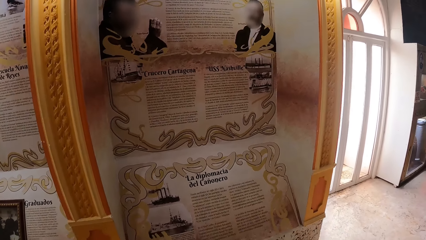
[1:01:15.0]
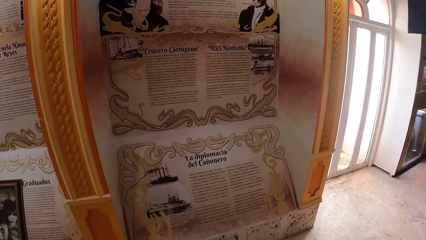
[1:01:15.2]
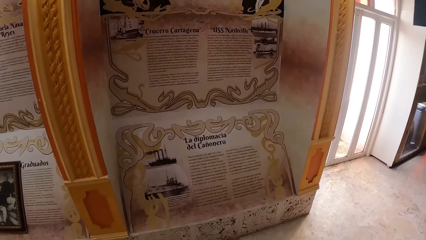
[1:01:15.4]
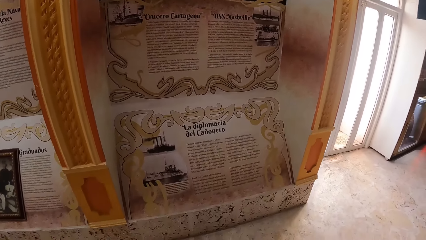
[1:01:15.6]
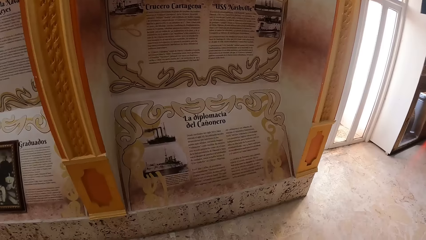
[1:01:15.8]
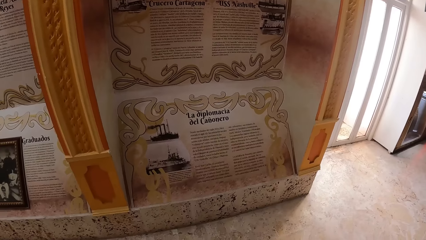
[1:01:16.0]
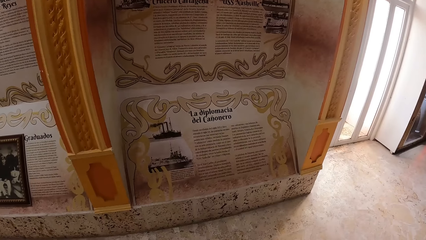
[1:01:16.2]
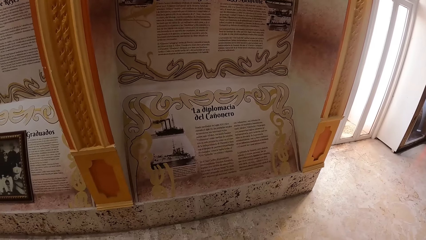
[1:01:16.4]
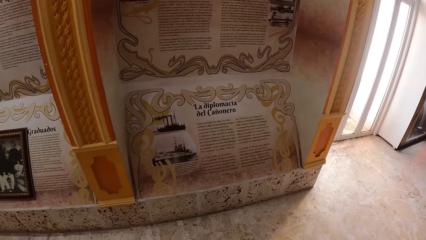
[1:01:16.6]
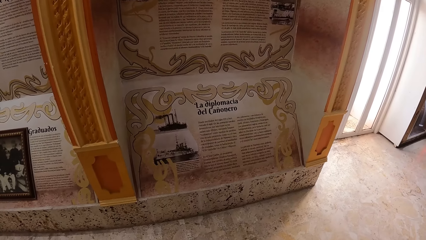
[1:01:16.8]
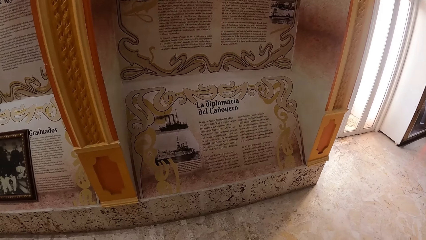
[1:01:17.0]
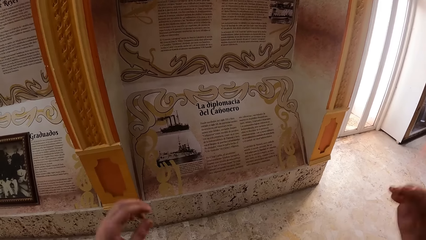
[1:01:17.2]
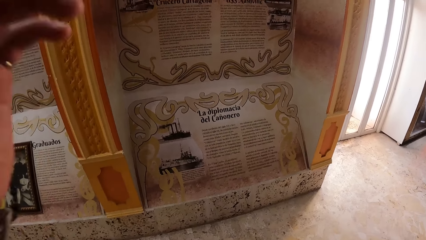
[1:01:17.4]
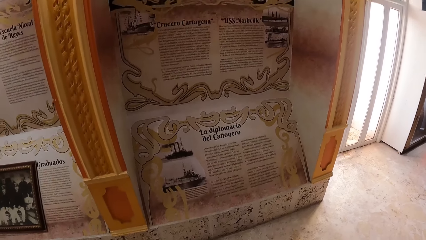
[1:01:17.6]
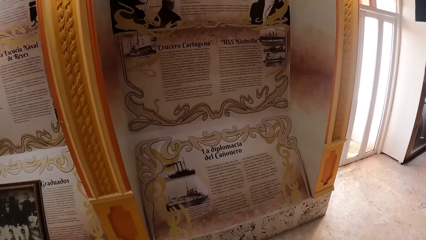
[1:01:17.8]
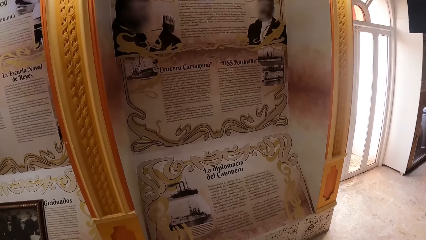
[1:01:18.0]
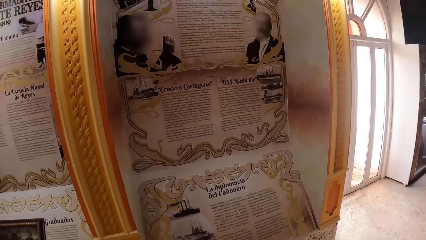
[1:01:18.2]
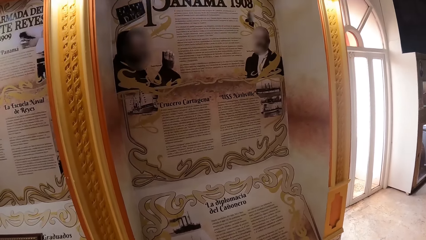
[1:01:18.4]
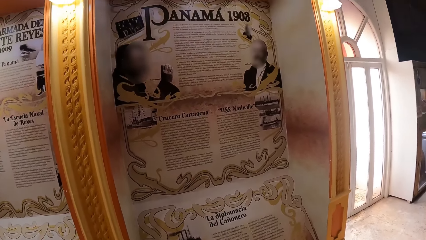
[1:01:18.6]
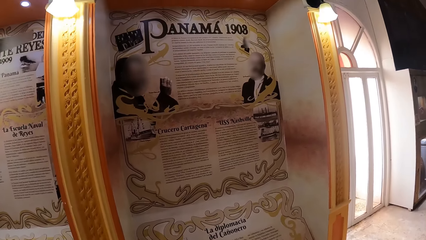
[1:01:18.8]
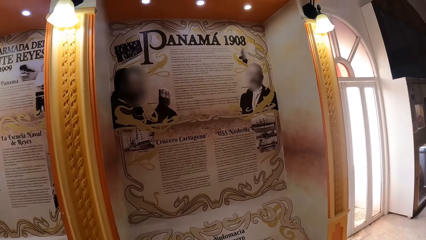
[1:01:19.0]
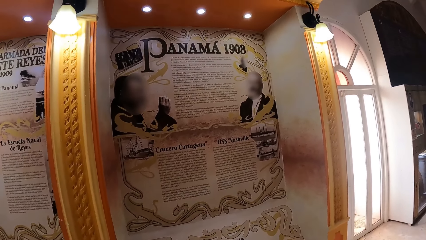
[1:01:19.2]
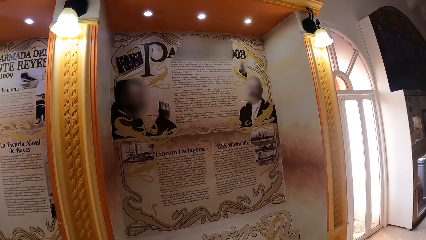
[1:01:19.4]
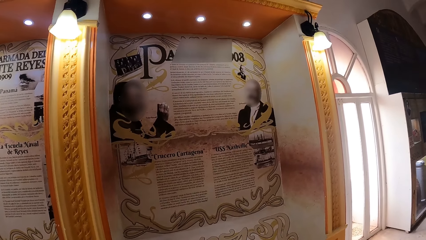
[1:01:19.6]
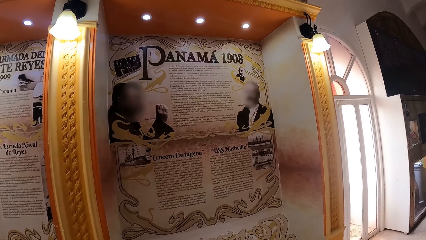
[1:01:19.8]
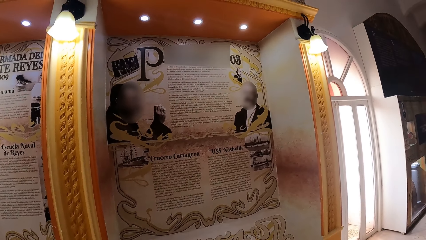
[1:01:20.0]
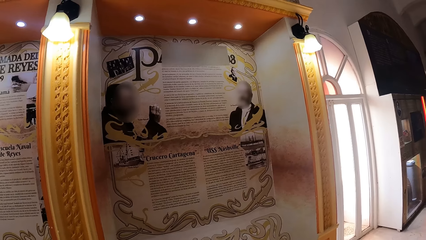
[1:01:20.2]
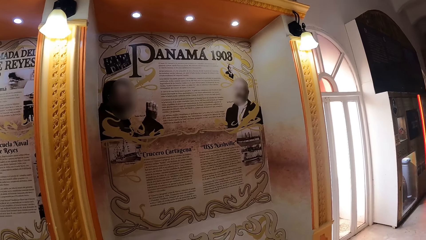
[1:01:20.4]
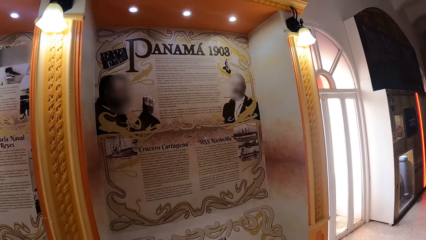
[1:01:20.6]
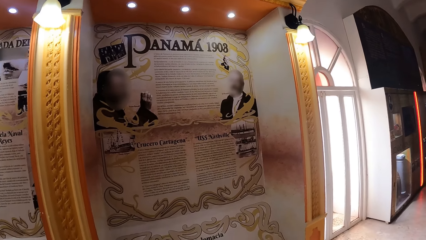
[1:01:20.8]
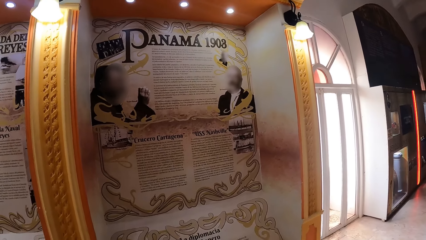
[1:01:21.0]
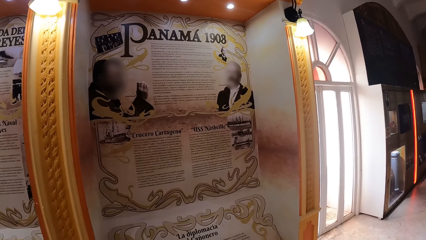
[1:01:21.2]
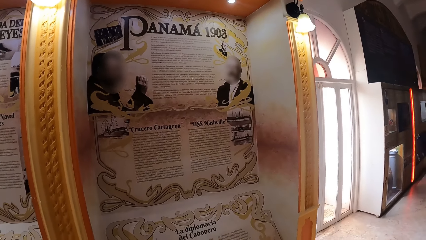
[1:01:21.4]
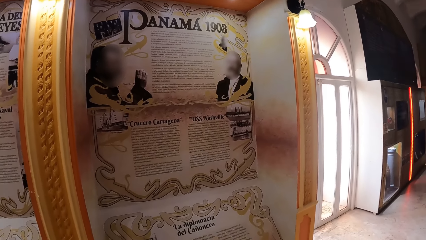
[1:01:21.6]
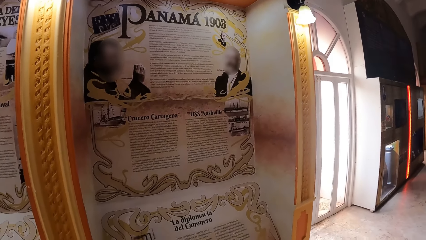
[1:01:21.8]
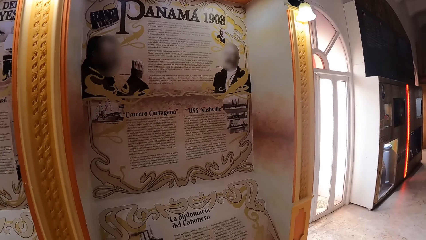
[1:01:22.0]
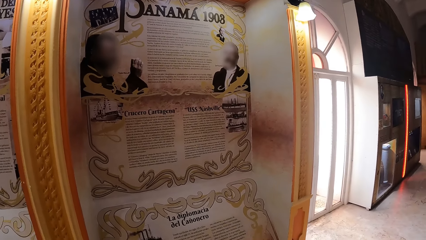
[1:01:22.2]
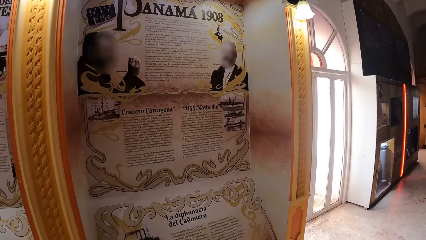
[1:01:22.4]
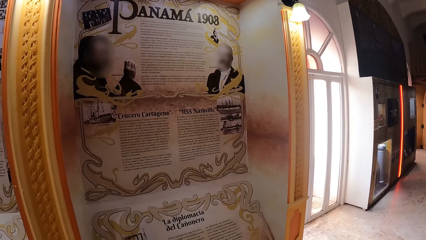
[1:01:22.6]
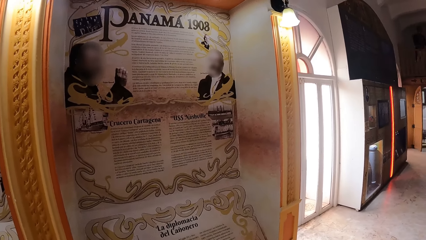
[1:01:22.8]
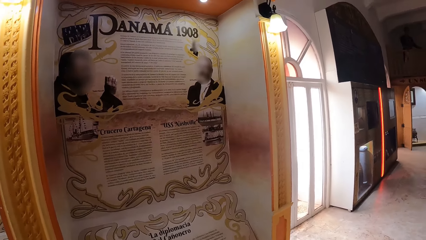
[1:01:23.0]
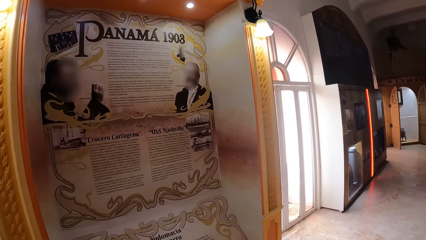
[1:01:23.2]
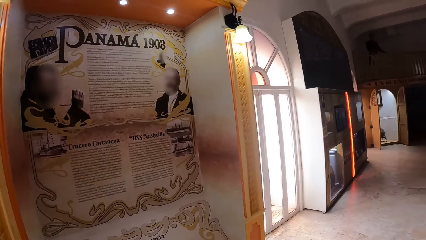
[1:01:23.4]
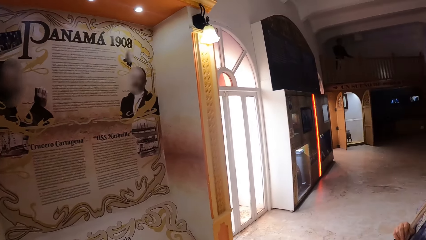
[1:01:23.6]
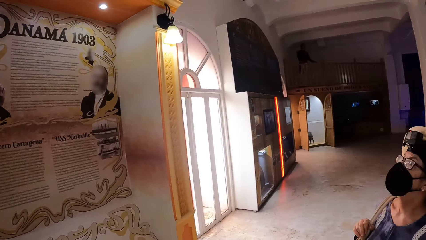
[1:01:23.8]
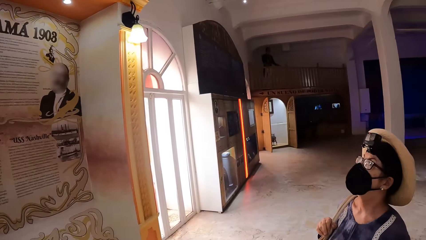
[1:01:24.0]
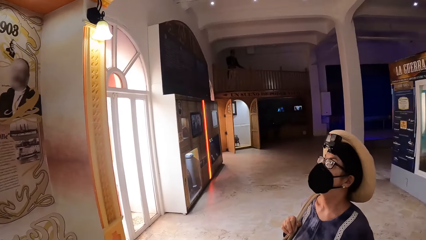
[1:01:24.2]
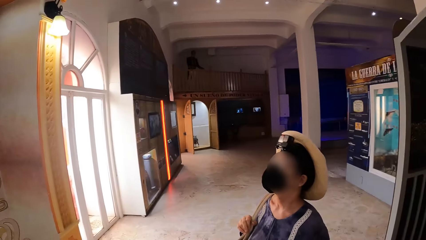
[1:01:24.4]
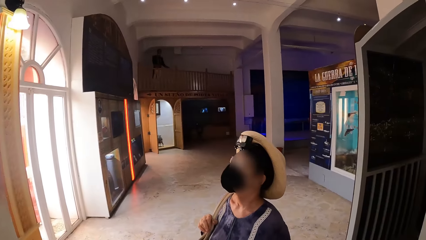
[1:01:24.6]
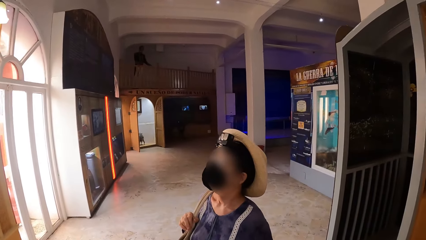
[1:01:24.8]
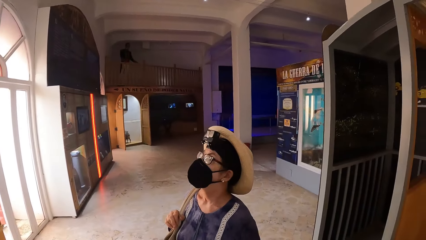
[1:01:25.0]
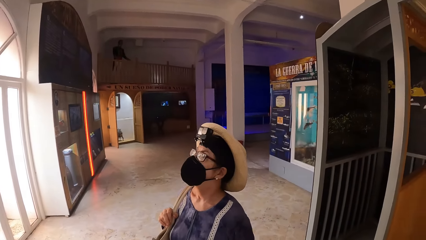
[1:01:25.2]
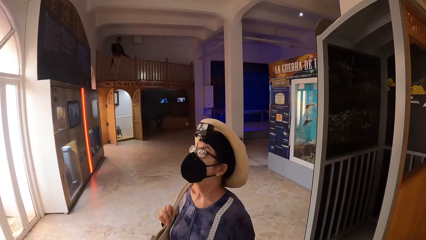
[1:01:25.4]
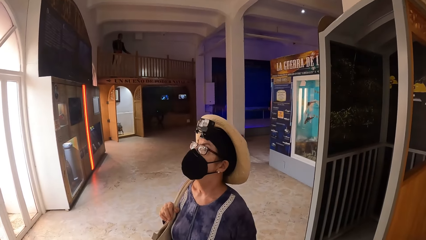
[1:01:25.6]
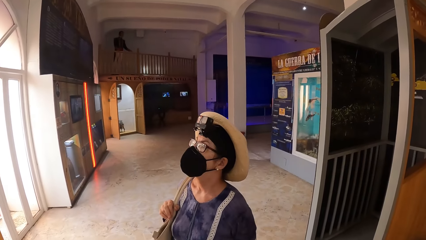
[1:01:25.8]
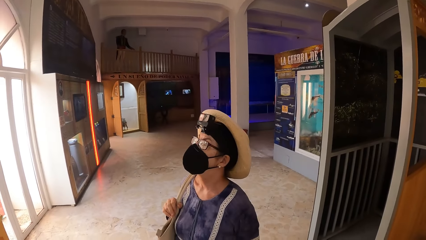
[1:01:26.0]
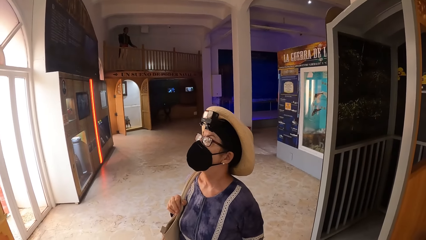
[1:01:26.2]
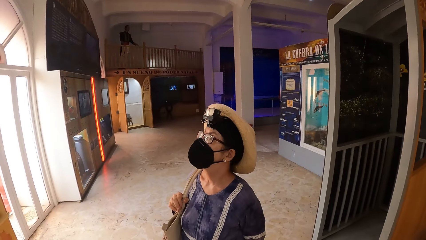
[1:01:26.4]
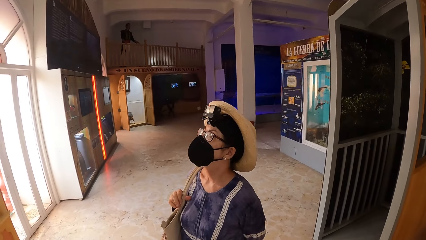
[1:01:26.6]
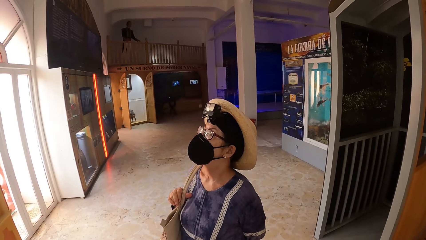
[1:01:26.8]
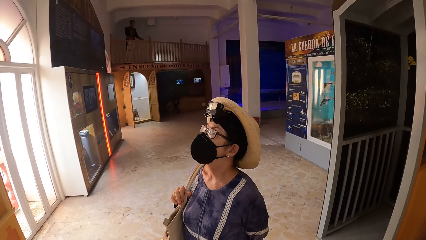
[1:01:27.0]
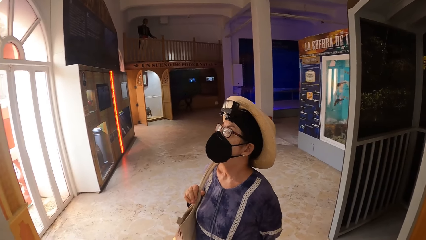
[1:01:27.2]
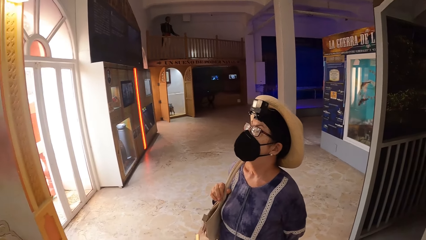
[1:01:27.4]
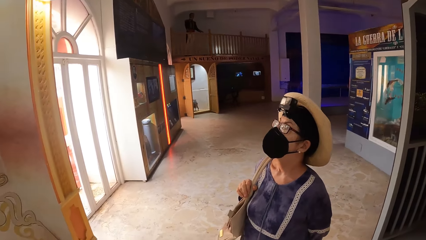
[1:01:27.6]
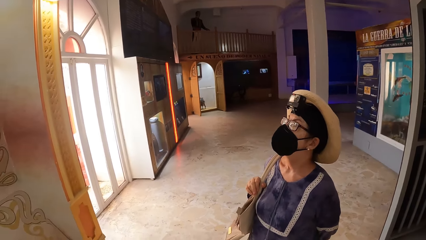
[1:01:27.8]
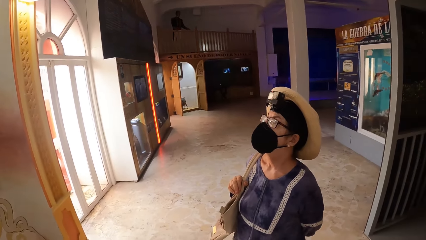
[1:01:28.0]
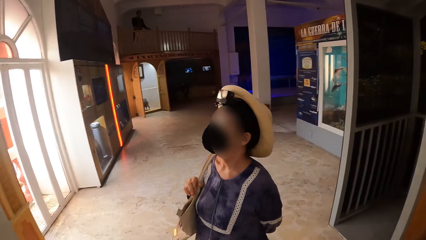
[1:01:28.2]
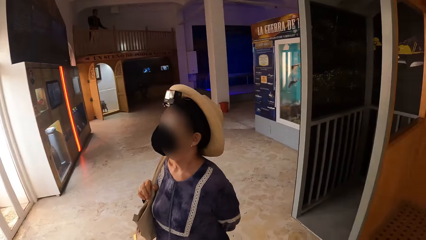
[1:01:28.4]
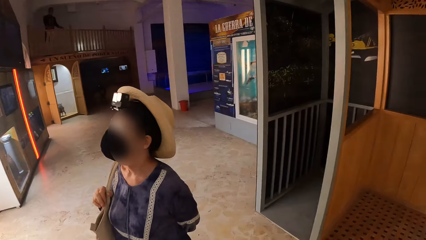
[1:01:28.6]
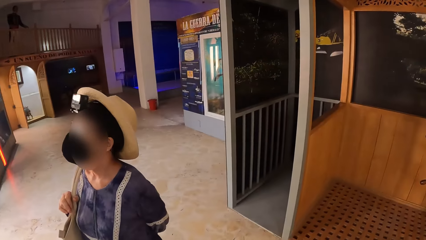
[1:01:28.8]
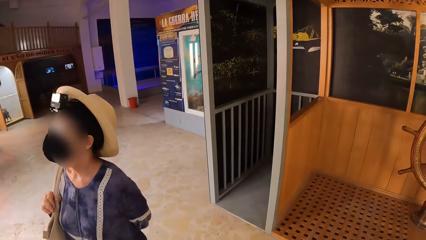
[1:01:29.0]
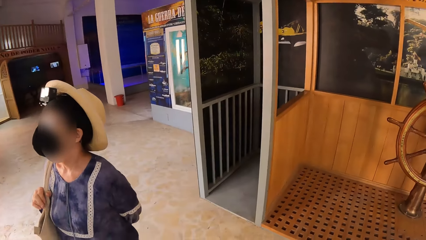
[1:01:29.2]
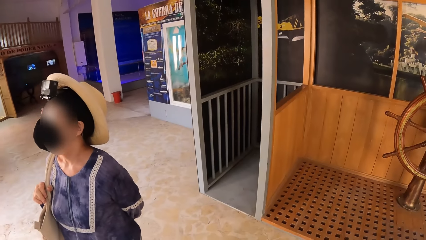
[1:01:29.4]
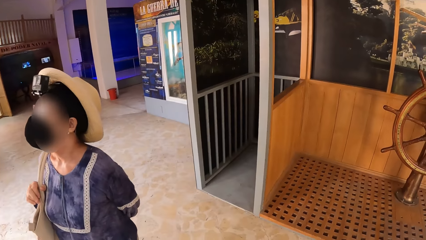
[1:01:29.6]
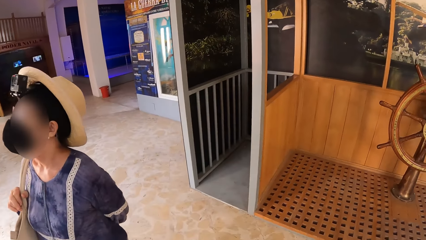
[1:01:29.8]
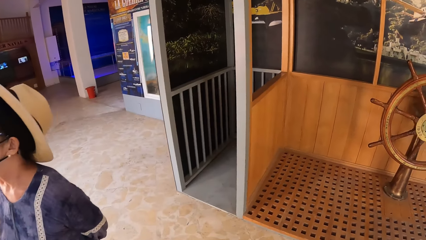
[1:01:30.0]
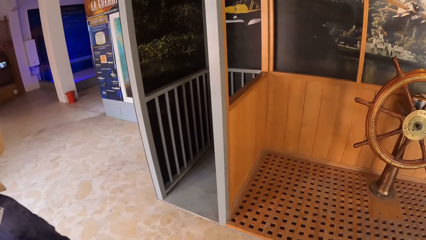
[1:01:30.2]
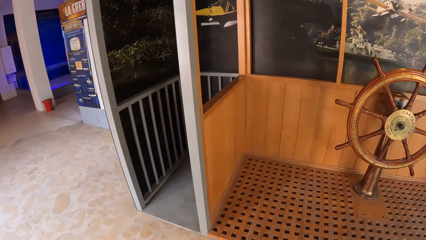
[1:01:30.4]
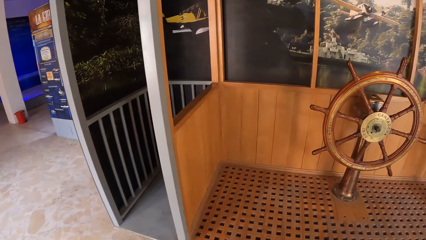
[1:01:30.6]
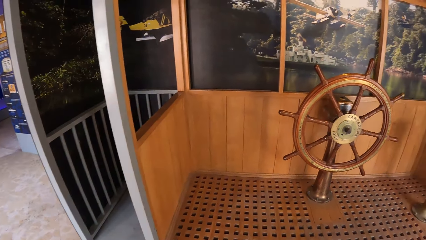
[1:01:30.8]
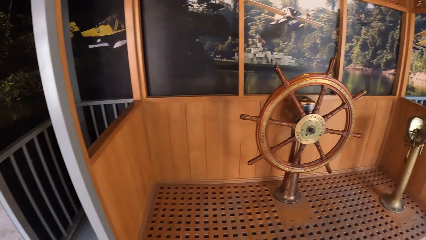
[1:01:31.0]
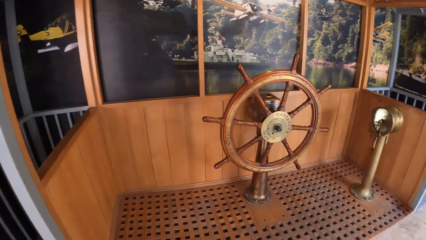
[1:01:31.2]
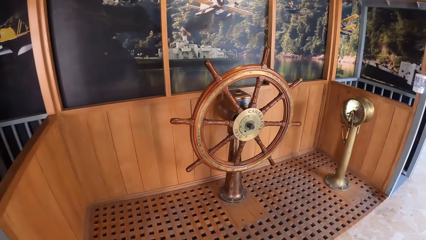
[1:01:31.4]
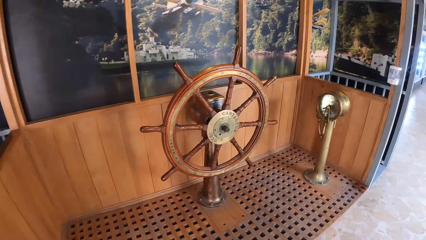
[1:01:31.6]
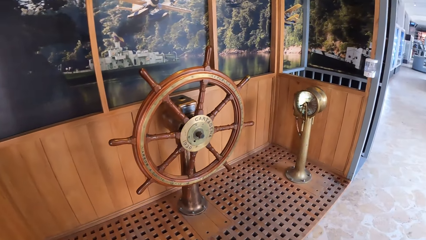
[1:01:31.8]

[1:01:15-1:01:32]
The camera wearer adjusts a camera on her head with her hands. She looks at a person. She looks at the artefact.
